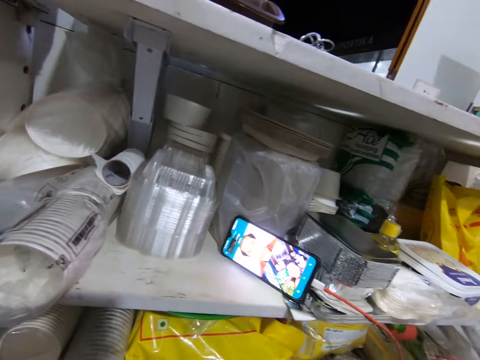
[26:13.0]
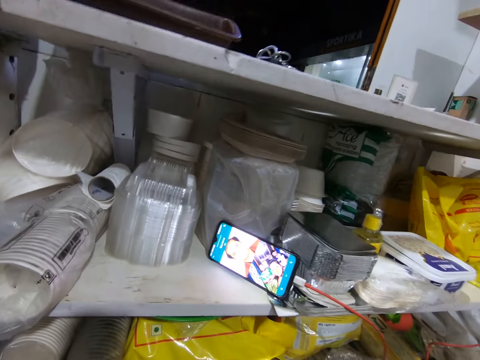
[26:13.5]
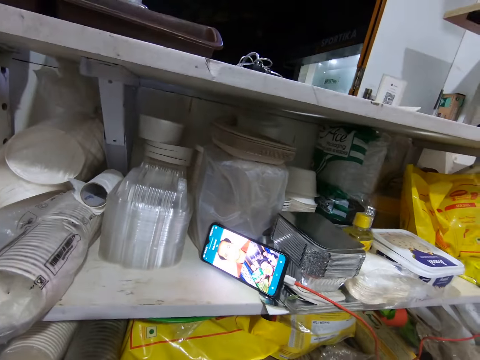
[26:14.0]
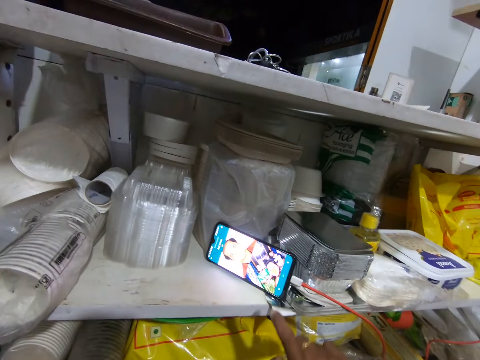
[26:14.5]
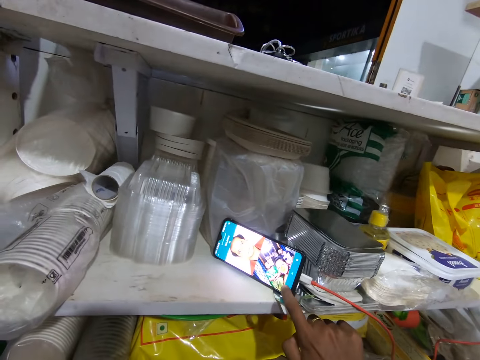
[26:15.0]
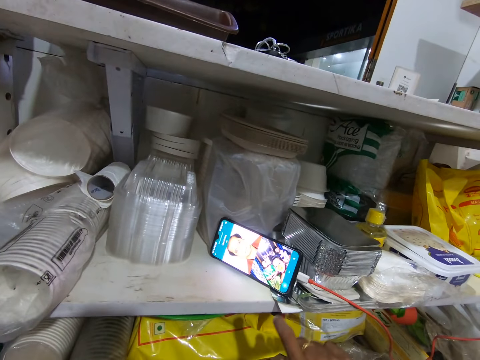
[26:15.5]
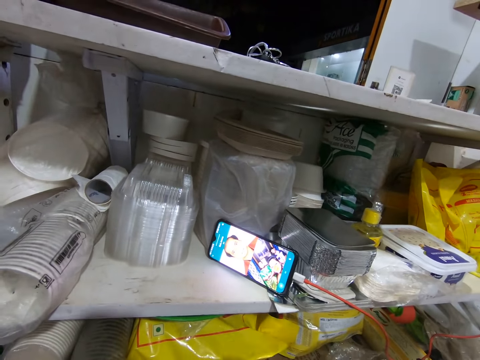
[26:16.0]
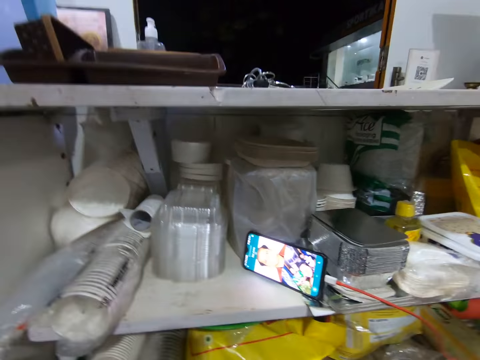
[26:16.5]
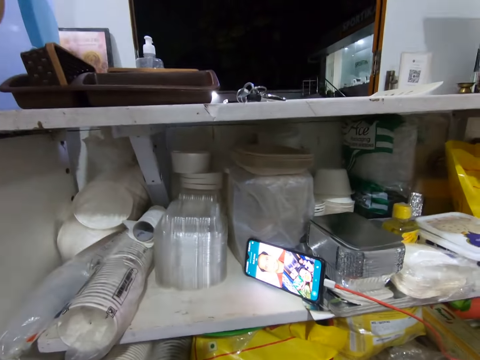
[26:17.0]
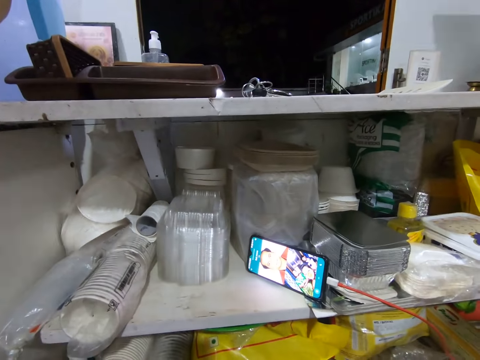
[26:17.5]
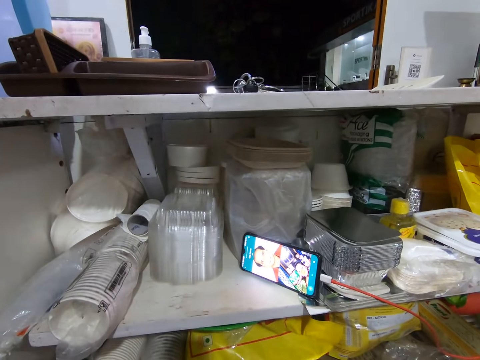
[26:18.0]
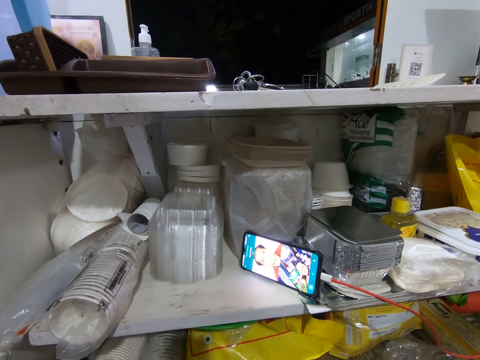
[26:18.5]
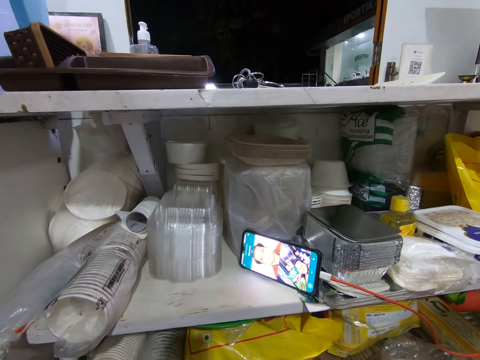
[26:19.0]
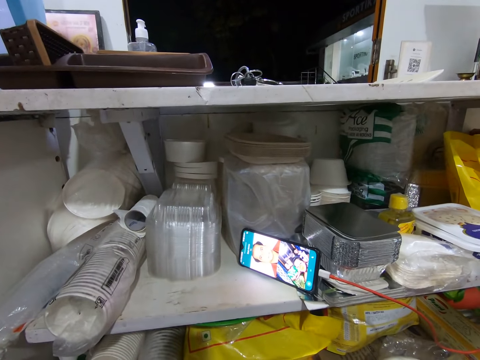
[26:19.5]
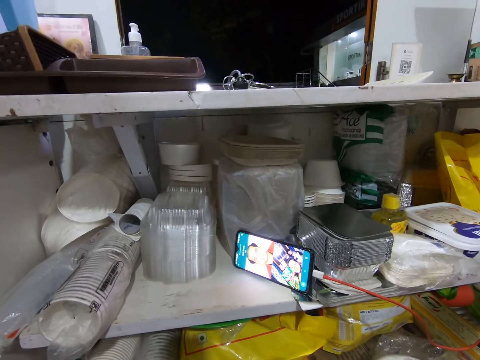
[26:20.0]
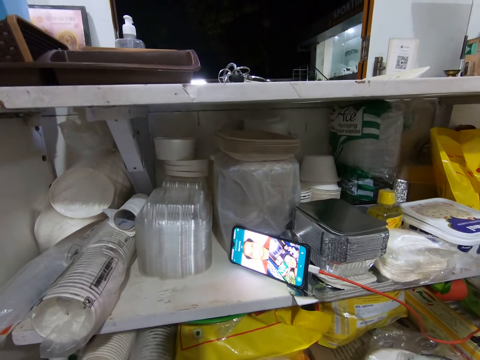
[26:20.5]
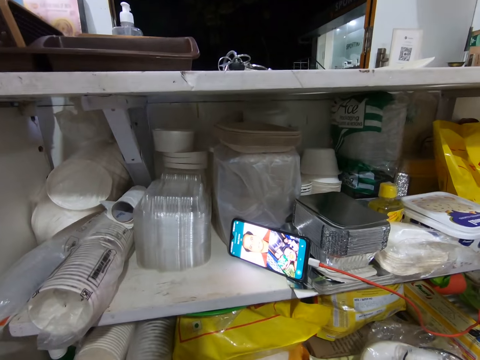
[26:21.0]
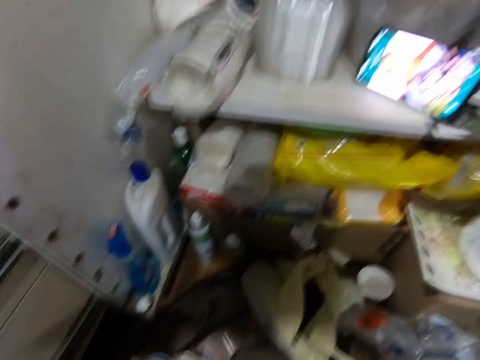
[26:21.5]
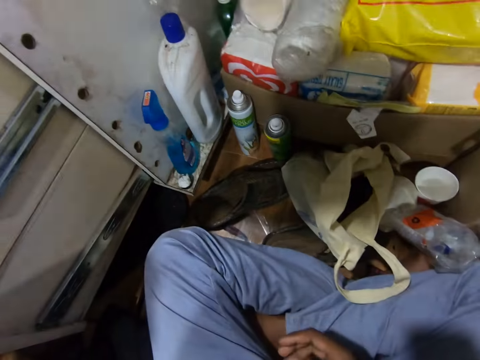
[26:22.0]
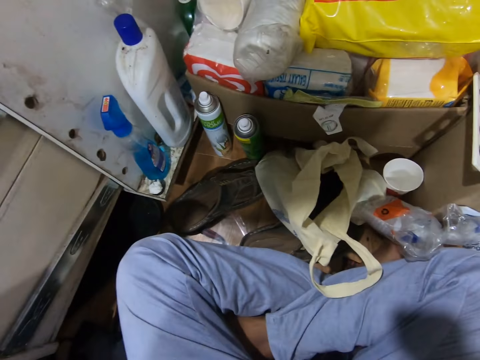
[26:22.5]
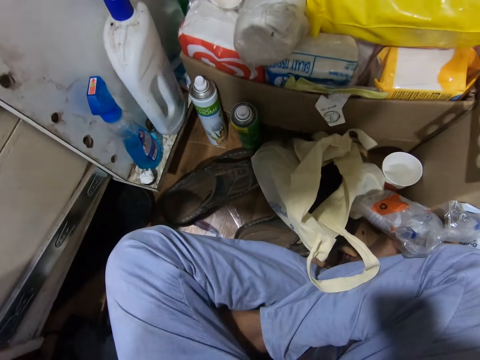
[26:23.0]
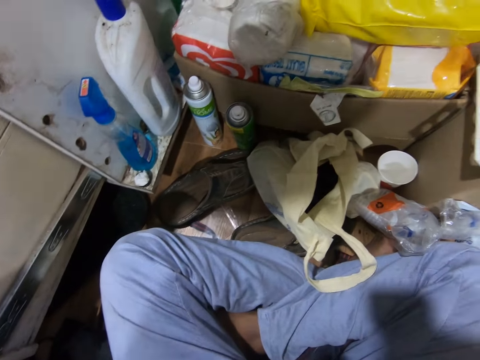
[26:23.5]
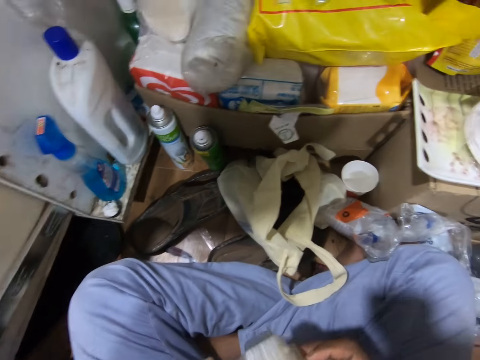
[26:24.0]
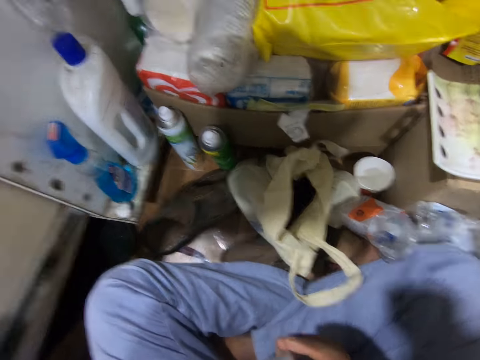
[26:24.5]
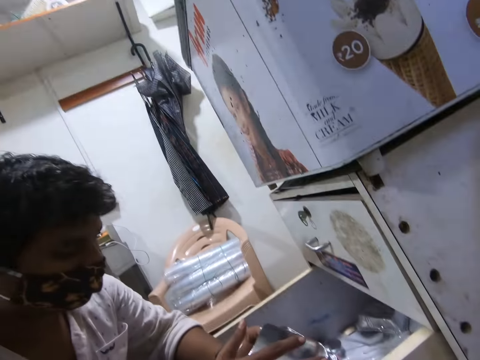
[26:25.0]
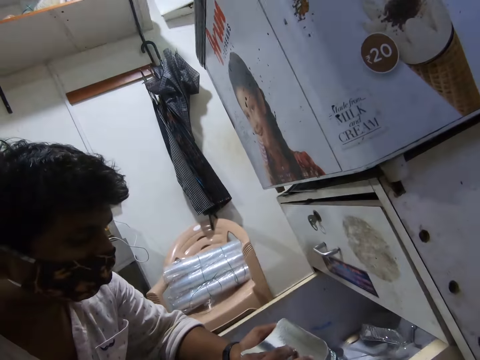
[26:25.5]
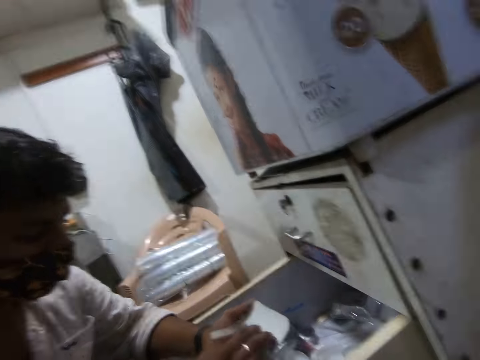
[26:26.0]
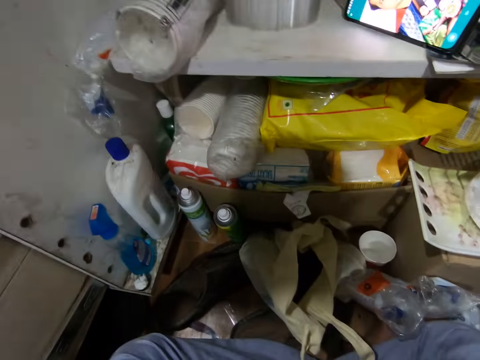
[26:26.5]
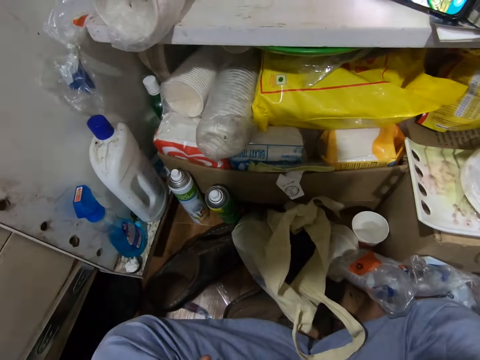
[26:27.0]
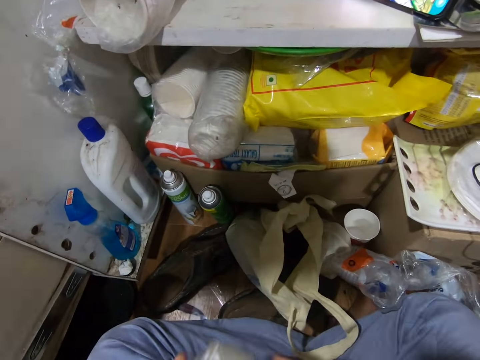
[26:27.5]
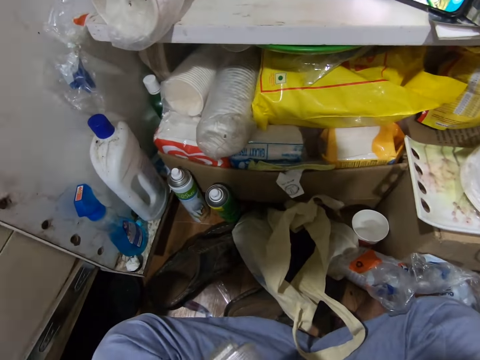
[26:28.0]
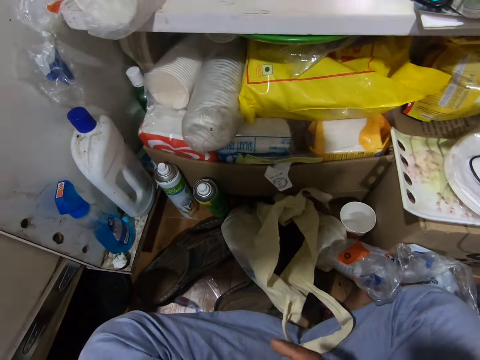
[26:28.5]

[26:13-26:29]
The camera wearer operates the phone on the second layer of the shop counter with his right hand. The woman converses with a man over the phone. The woman talks. The woman touches the silver cards in her left hand with her right hand. The camera wearer looks at the woman.

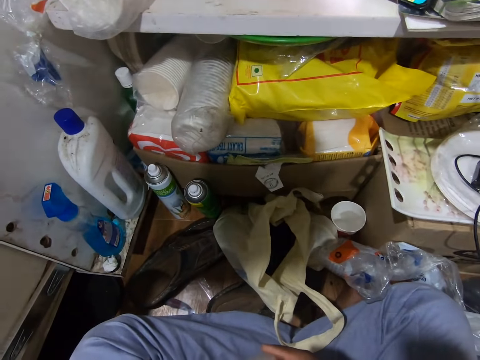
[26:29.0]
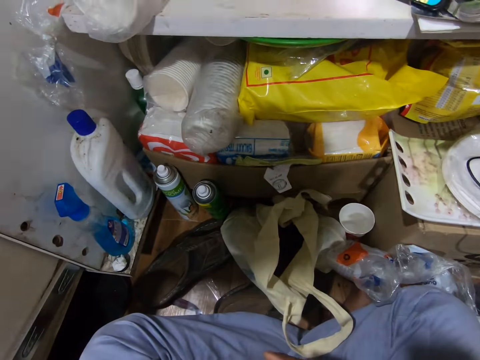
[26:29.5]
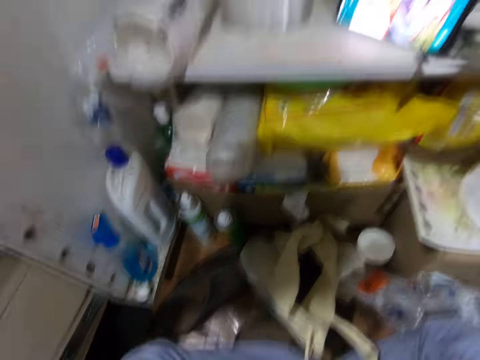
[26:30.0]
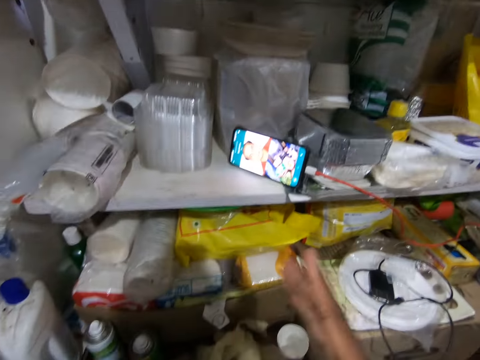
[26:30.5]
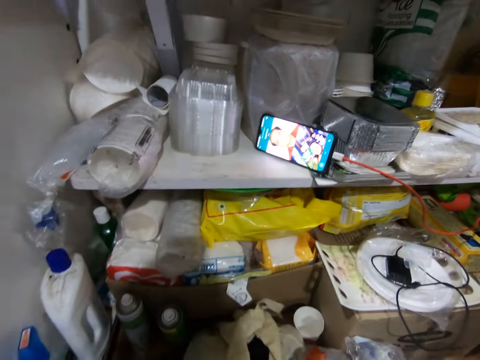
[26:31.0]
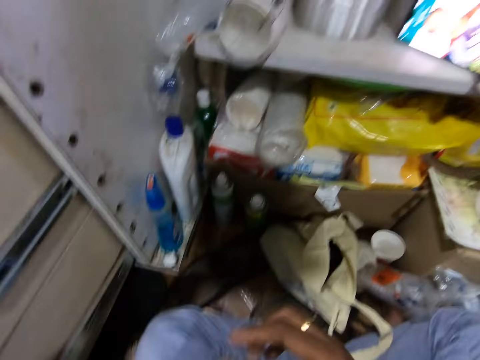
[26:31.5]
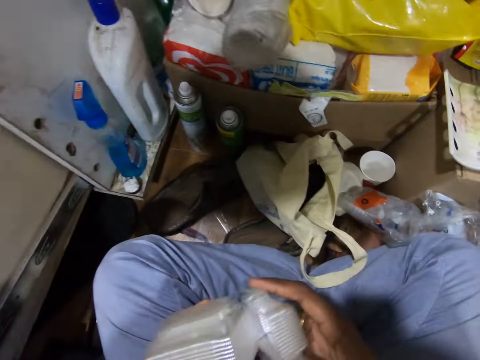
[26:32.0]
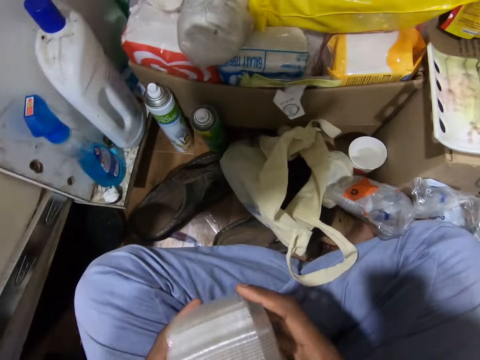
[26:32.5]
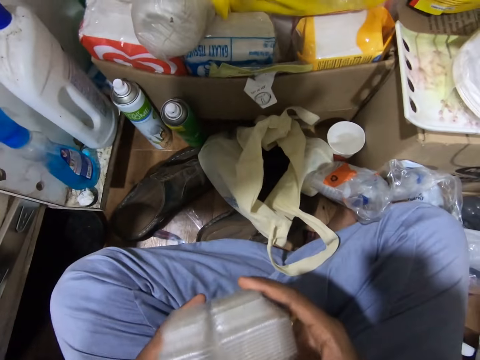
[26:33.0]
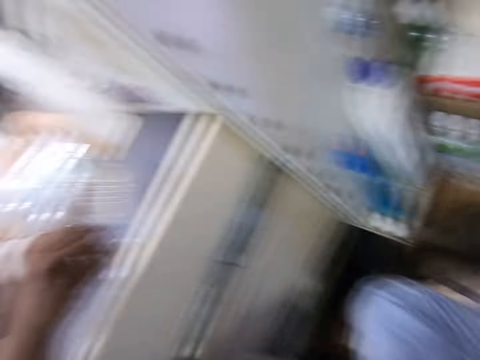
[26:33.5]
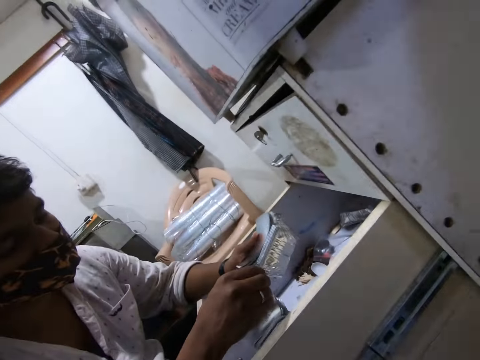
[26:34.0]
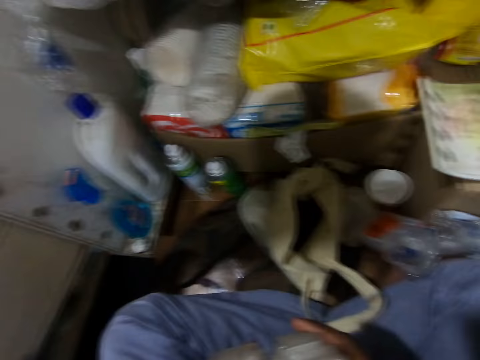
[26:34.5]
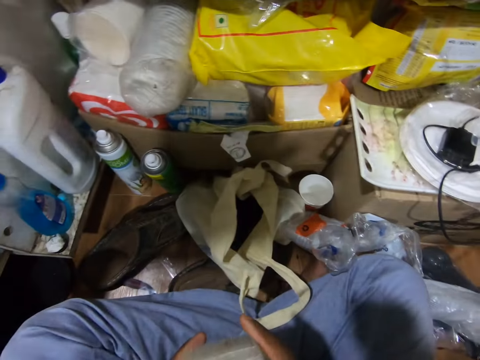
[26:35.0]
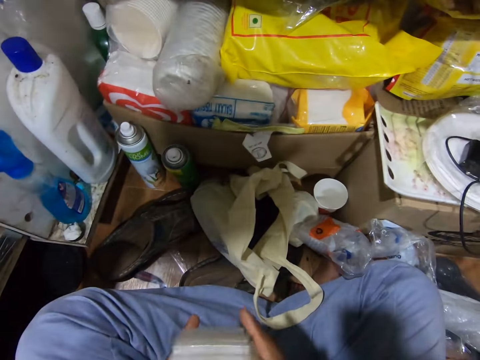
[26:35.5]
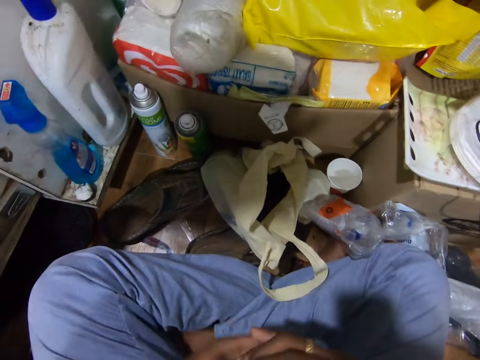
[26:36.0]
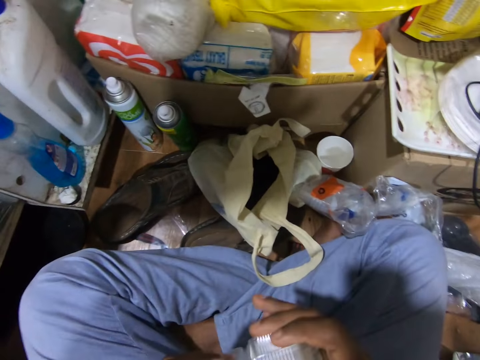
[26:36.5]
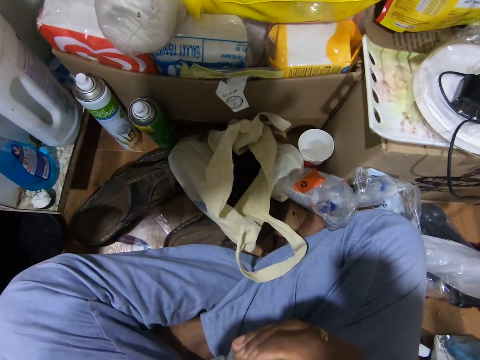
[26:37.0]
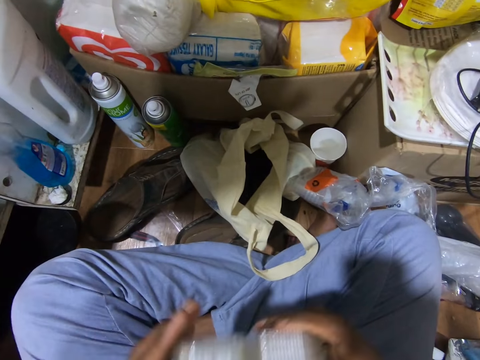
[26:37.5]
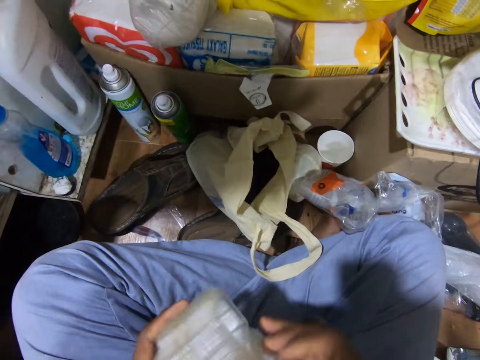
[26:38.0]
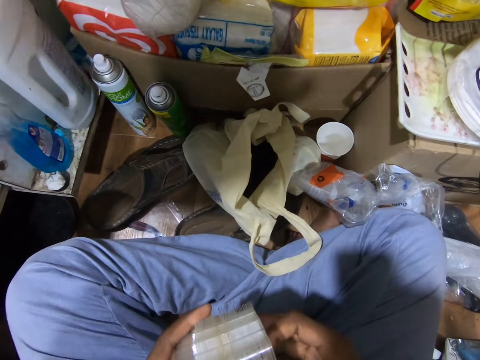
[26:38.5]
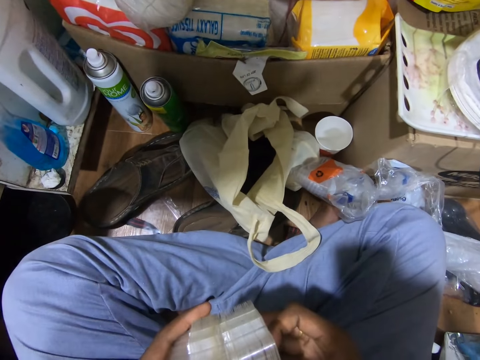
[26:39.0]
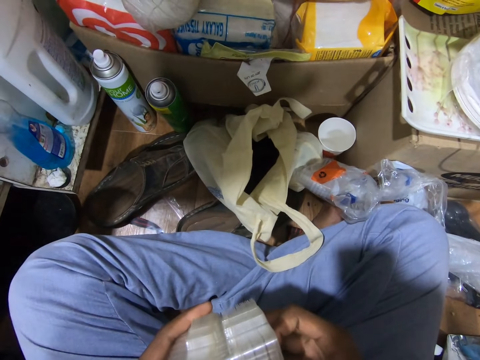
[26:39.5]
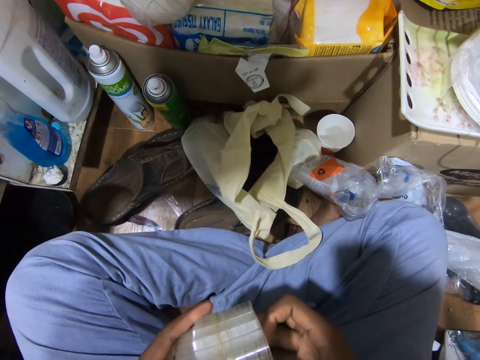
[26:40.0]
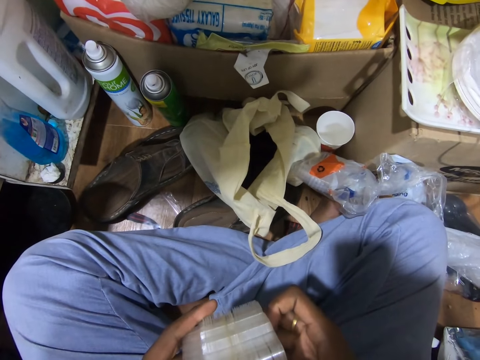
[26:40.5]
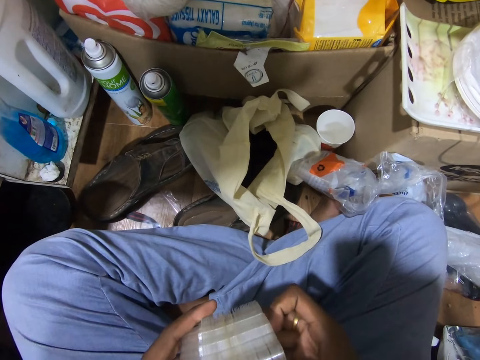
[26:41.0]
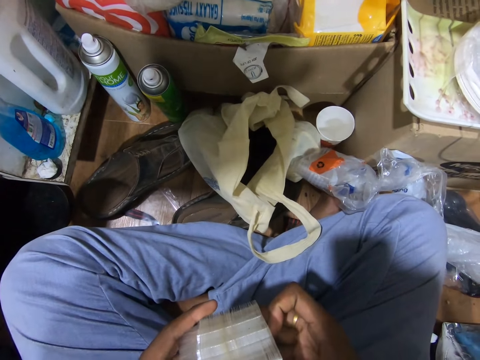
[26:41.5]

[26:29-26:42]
The camera wearer converses with the woman. He removes some containers from the containers in his left hand with his right hand. He holds something. He places the containers on the containers in his left hand with his right hand. He removes some containers from the containers in his left hand with his right hand. He turns the containers in both hands. He sorts the containers in both hands with his right hand.
